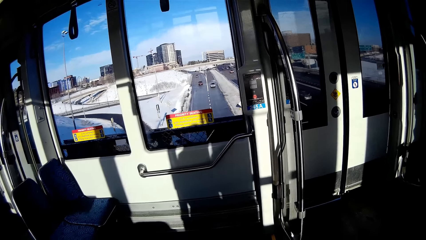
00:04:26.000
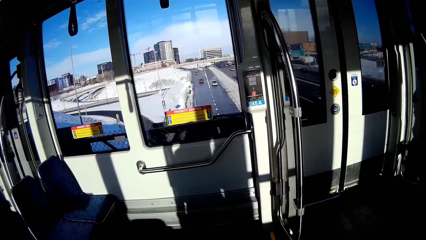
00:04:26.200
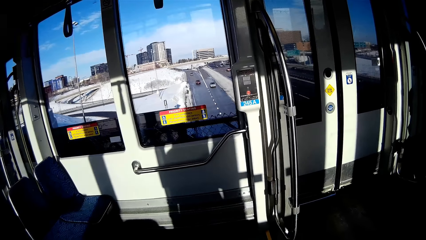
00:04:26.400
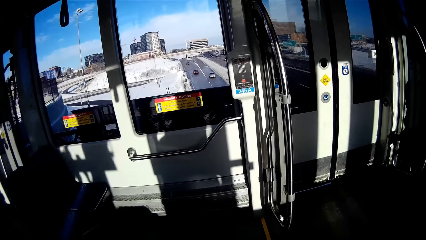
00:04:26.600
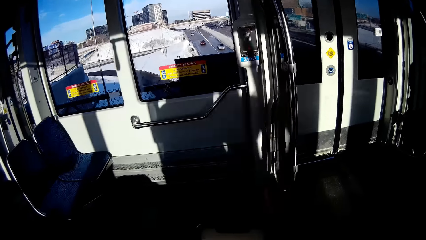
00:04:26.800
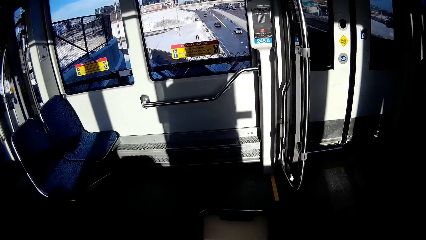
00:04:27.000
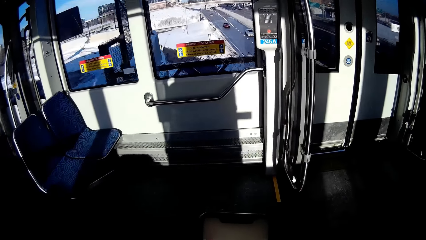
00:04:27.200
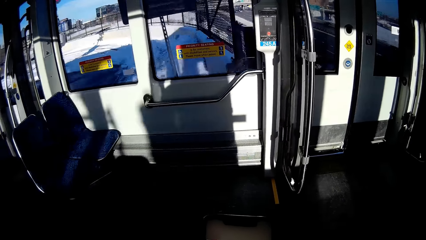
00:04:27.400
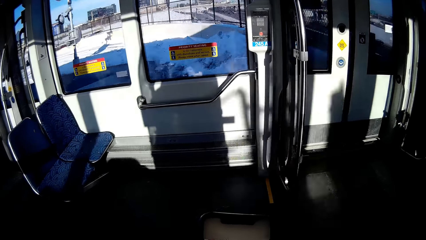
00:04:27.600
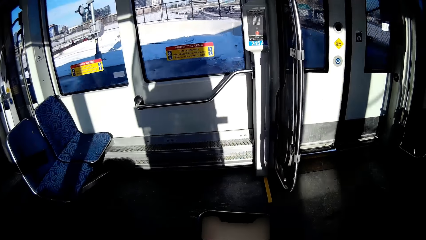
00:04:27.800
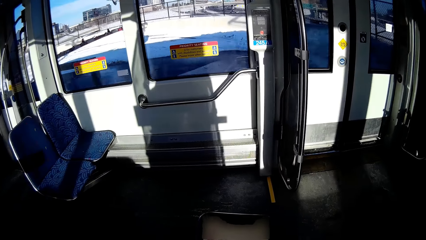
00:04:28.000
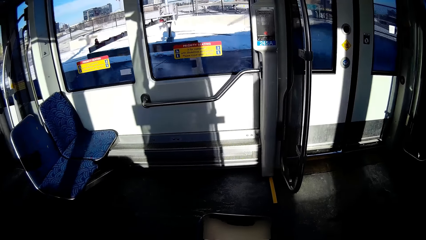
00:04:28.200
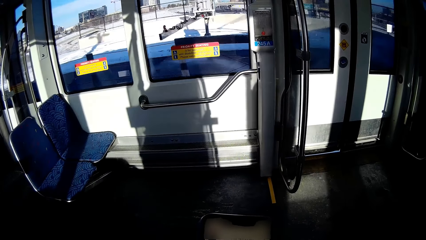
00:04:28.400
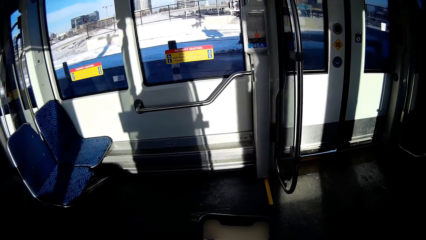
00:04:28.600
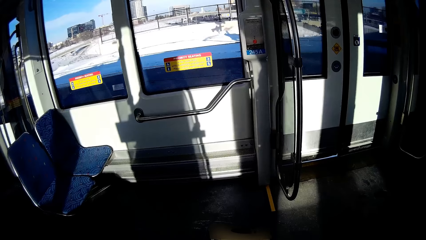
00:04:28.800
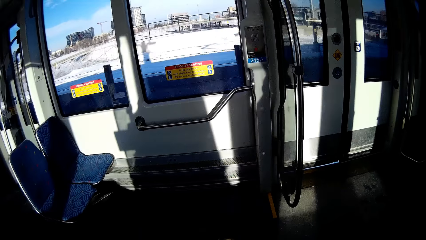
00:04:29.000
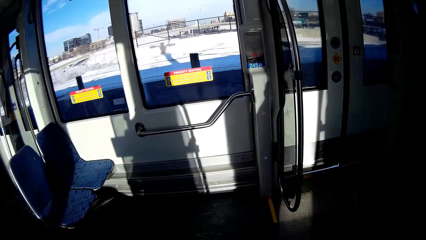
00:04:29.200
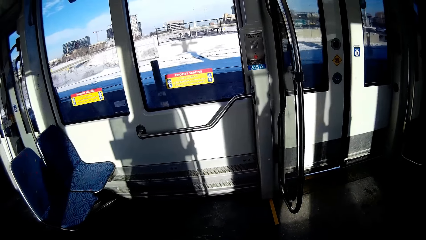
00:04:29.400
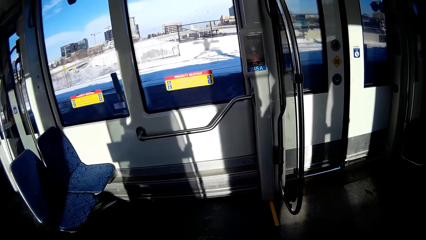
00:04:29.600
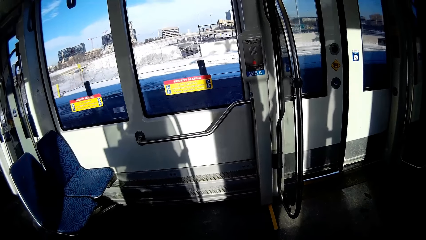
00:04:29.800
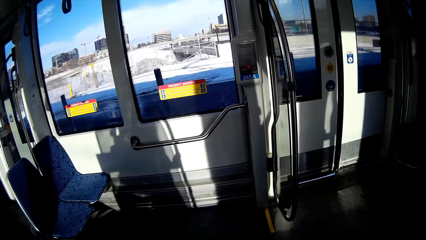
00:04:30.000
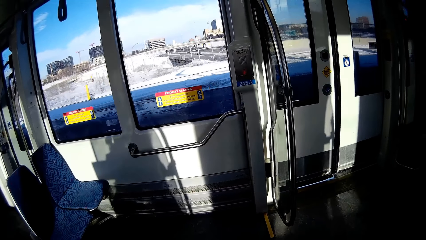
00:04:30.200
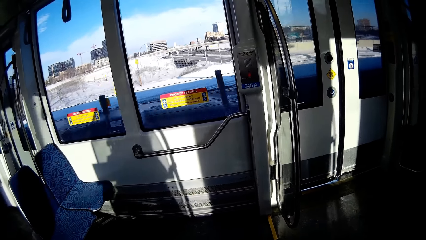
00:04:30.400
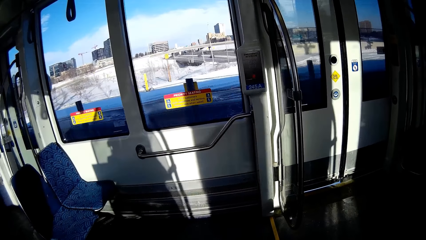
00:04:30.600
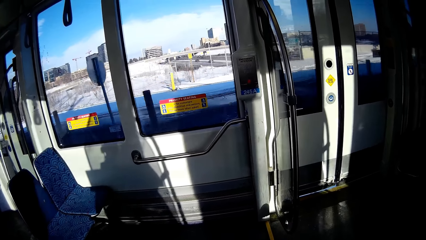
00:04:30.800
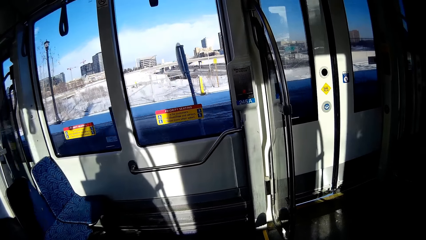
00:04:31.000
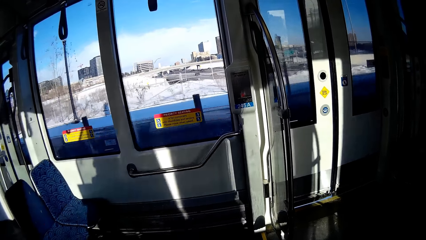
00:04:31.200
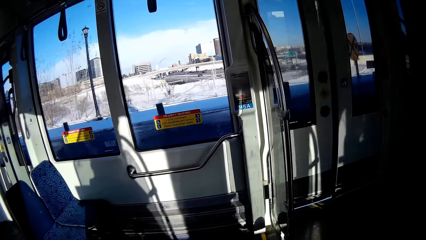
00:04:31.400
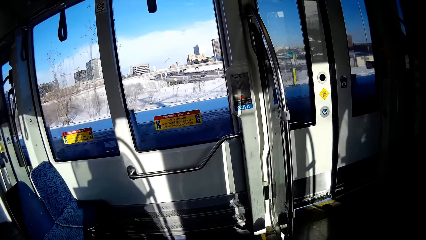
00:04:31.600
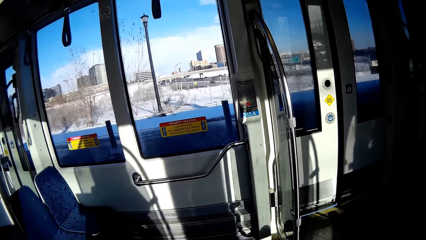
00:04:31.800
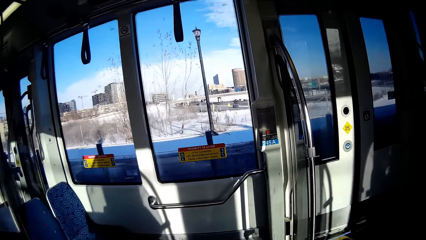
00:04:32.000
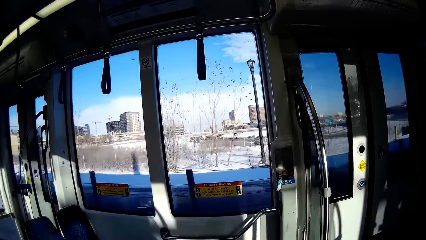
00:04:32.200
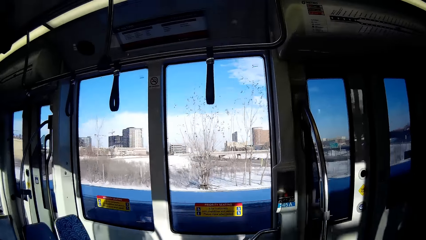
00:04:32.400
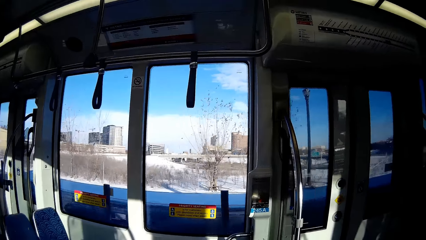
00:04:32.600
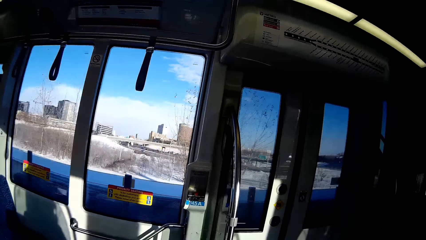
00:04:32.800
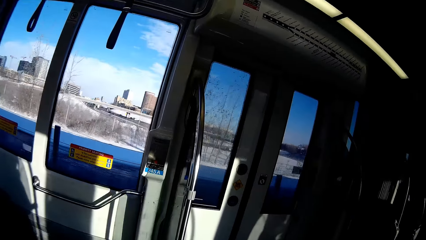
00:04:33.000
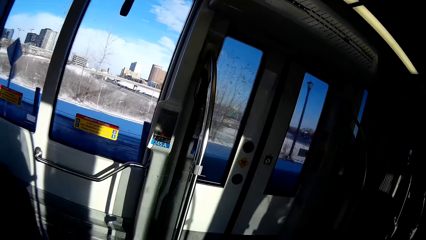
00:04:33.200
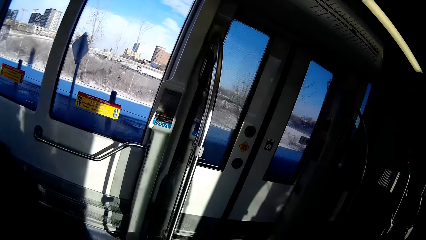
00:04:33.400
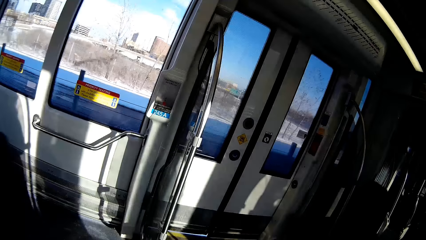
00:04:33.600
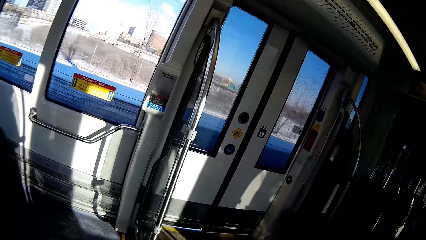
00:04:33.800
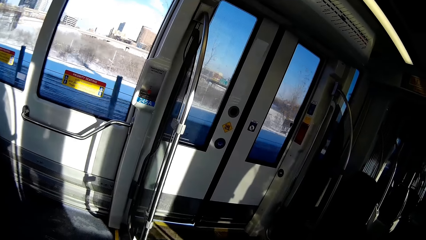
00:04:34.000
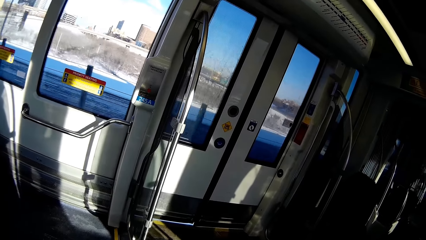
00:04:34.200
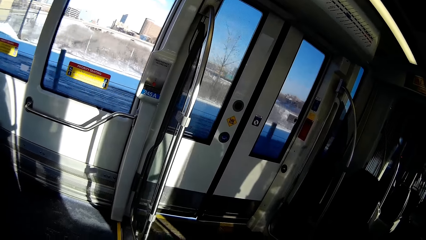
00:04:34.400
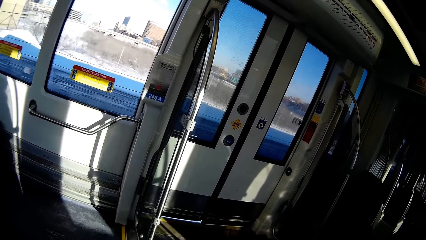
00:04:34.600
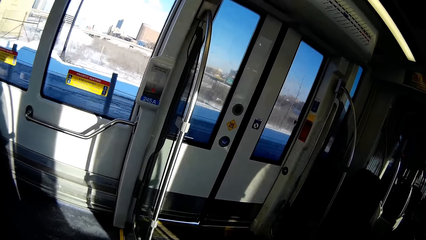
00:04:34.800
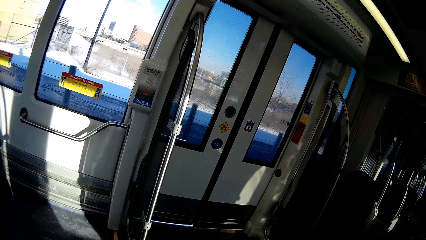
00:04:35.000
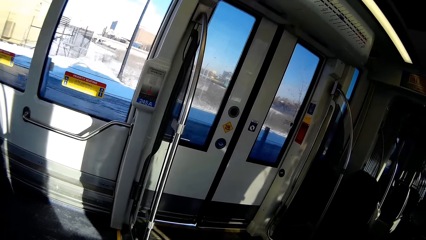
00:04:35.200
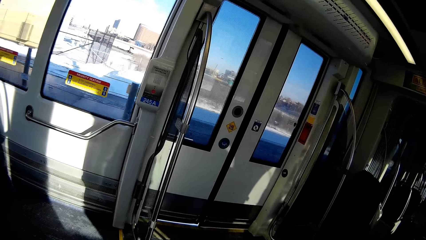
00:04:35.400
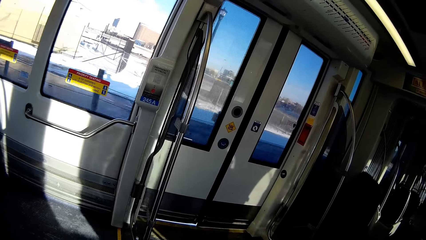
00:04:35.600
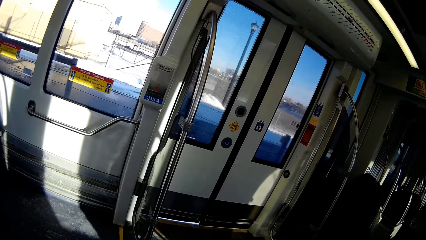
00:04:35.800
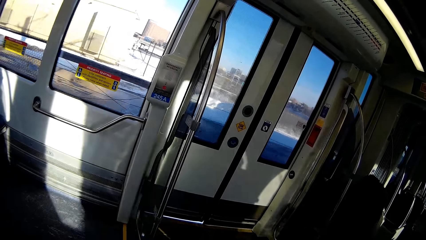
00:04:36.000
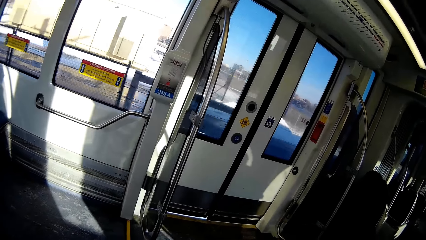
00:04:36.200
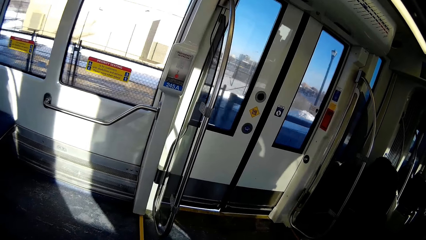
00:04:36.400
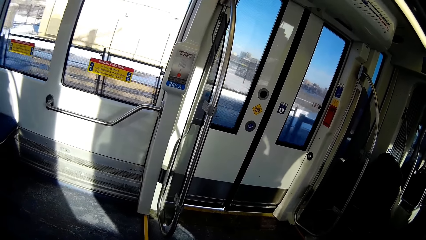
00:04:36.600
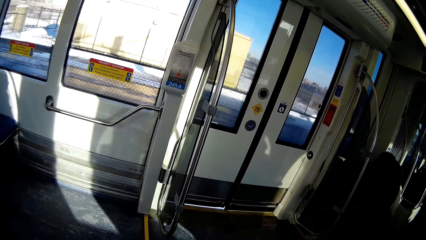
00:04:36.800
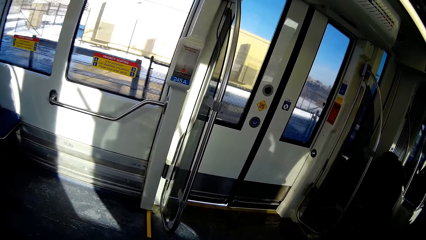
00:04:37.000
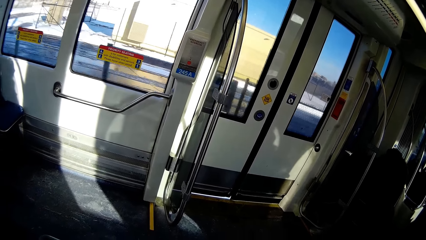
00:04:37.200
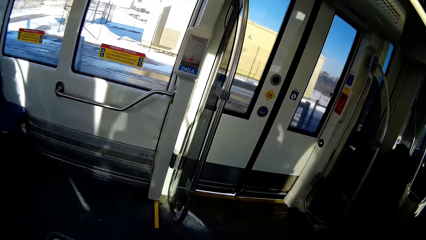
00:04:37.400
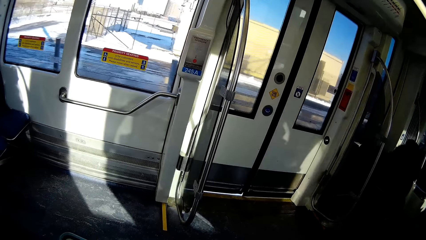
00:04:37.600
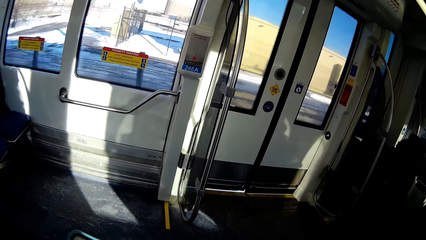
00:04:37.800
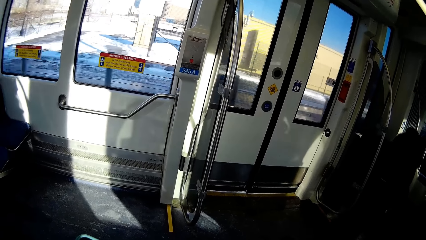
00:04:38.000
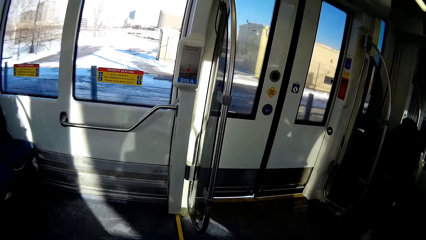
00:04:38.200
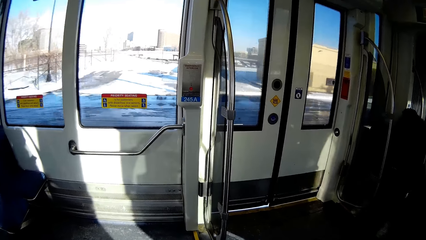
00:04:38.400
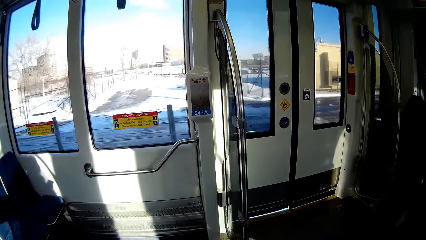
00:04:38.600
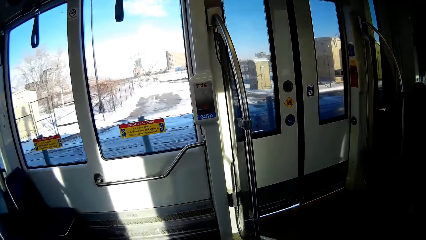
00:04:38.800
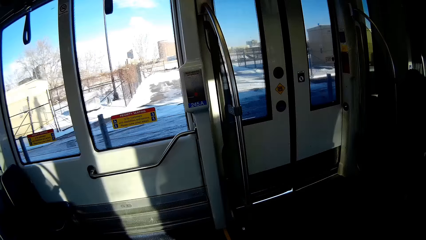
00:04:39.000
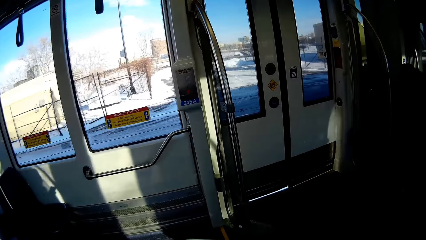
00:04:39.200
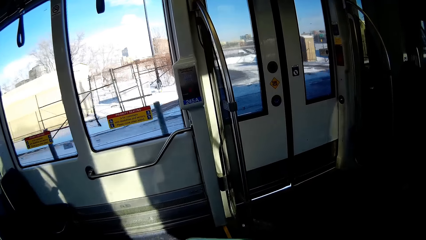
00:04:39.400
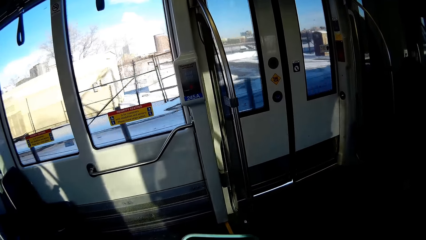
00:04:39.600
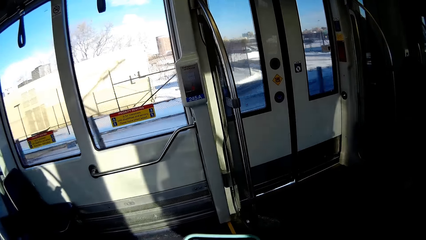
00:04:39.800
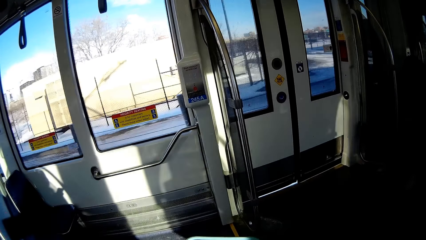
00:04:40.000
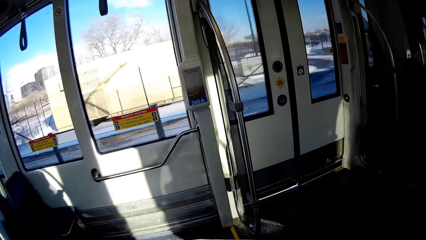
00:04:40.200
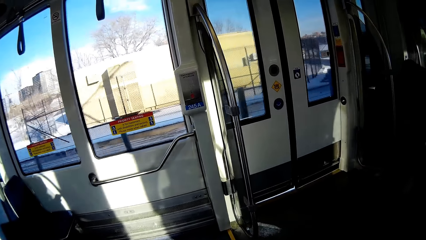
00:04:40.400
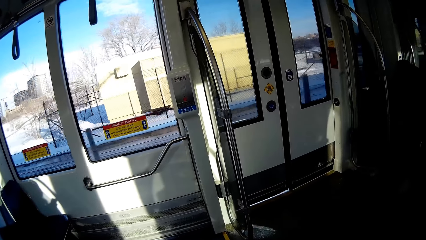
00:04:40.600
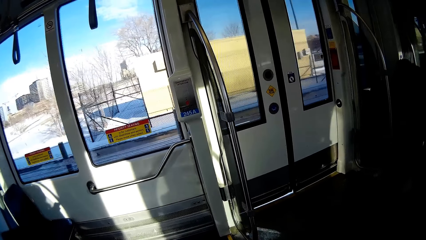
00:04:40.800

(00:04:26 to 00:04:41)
The camera wearer operates a phone. They stare at the train. They operate the phone.
